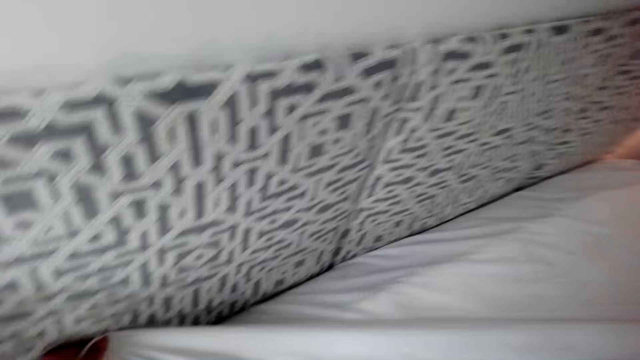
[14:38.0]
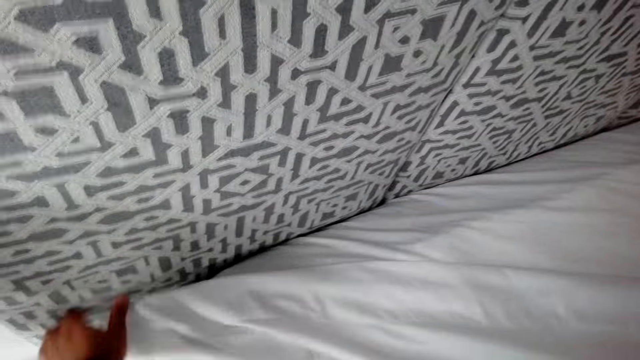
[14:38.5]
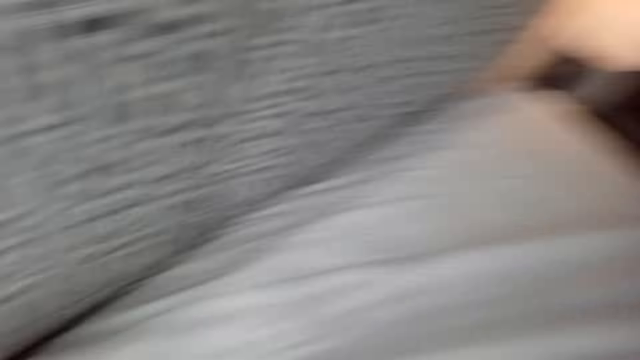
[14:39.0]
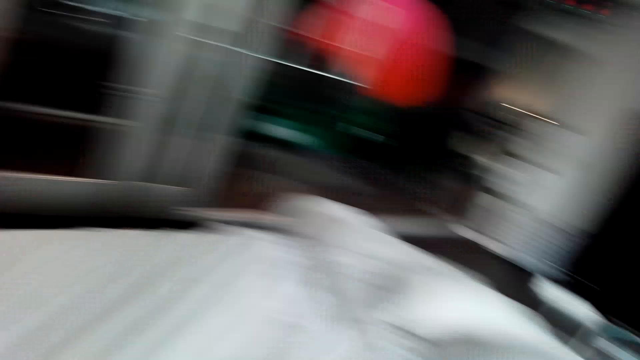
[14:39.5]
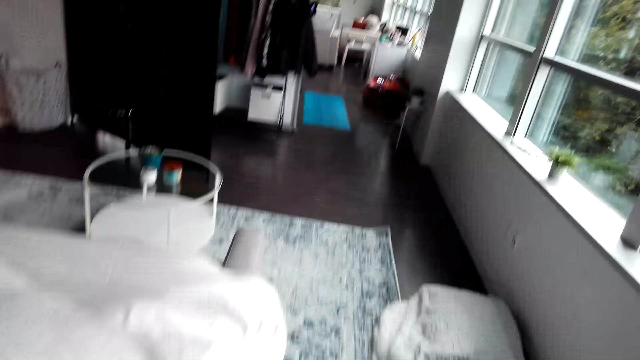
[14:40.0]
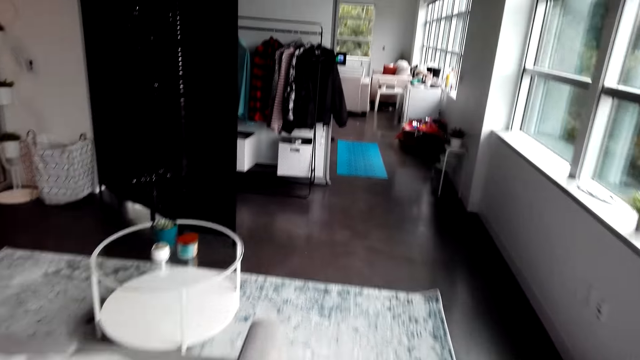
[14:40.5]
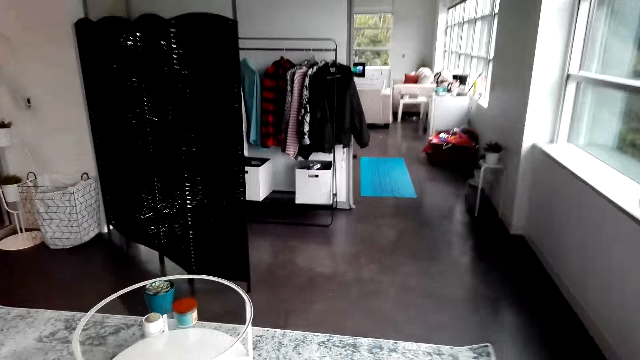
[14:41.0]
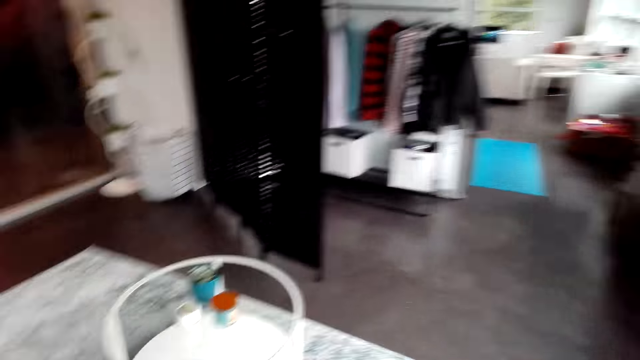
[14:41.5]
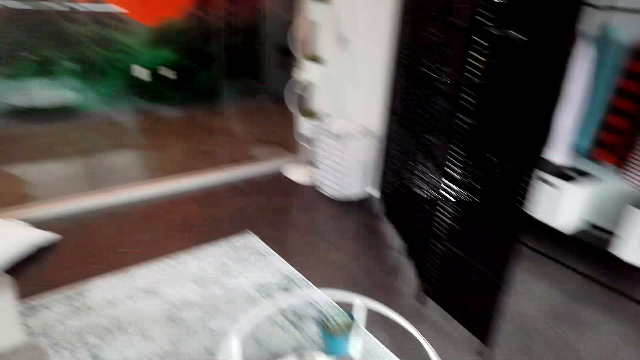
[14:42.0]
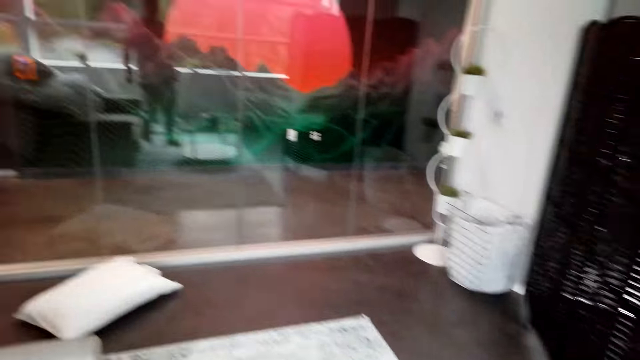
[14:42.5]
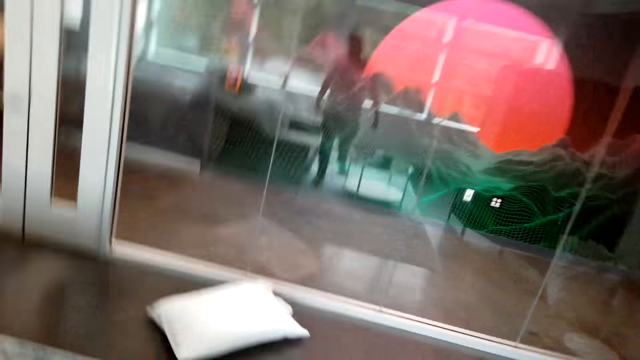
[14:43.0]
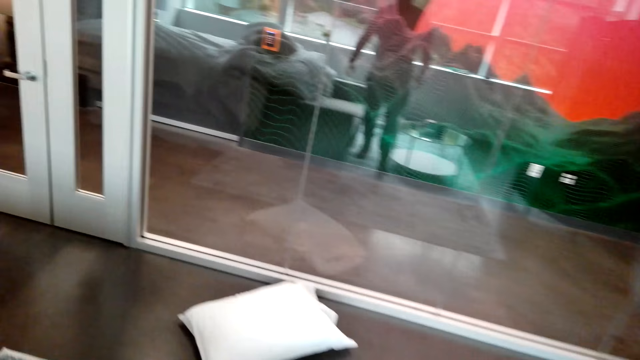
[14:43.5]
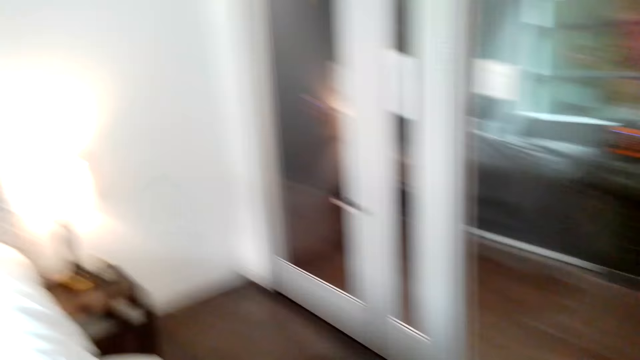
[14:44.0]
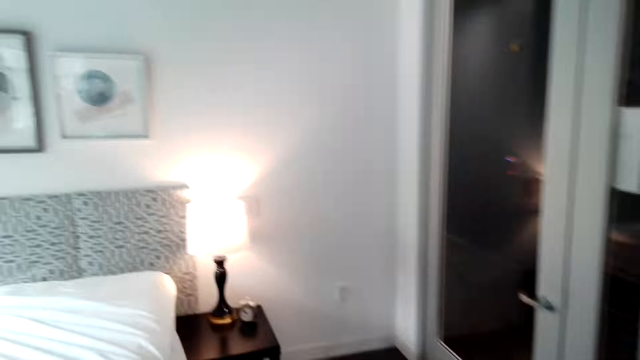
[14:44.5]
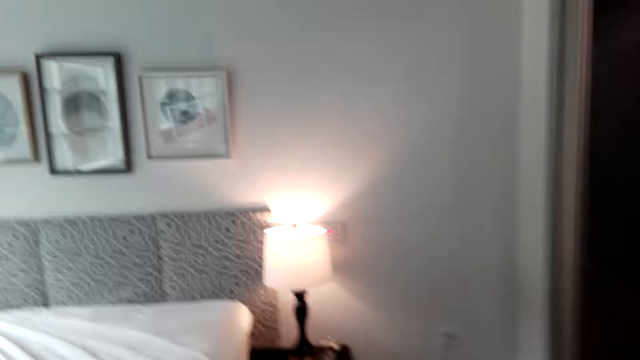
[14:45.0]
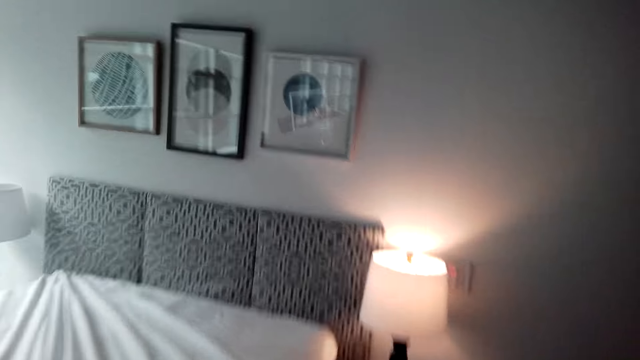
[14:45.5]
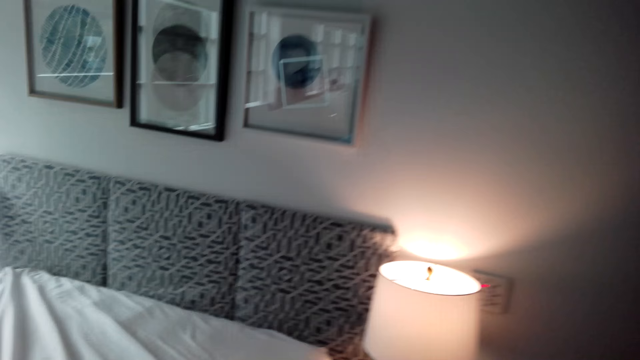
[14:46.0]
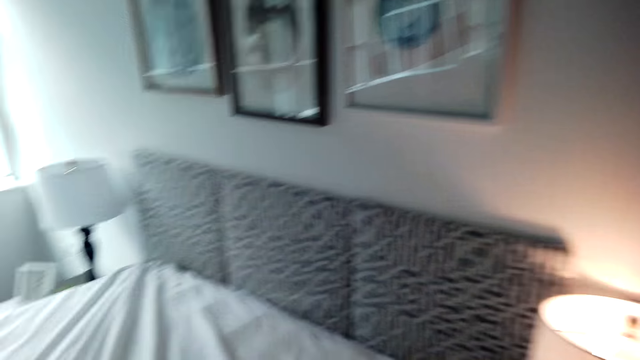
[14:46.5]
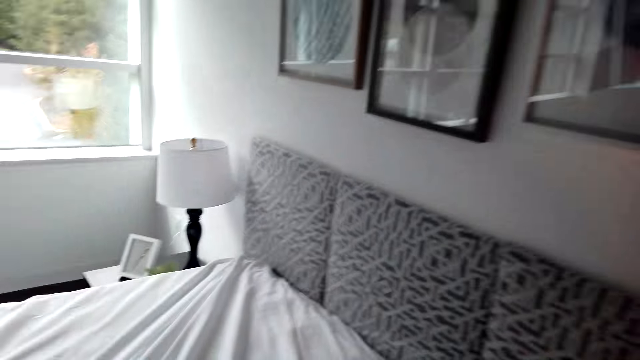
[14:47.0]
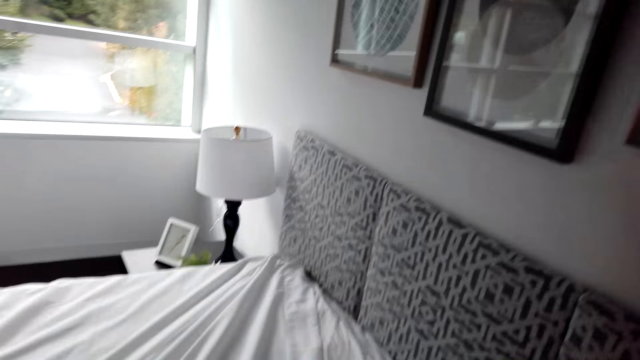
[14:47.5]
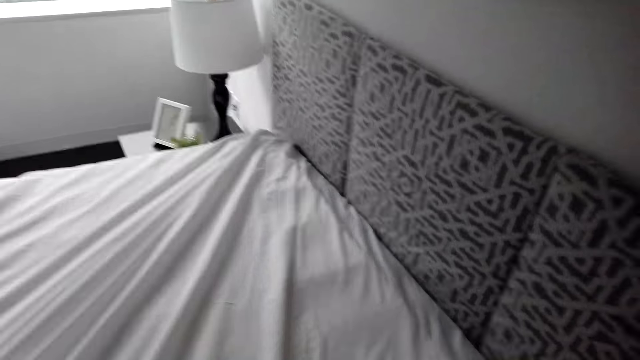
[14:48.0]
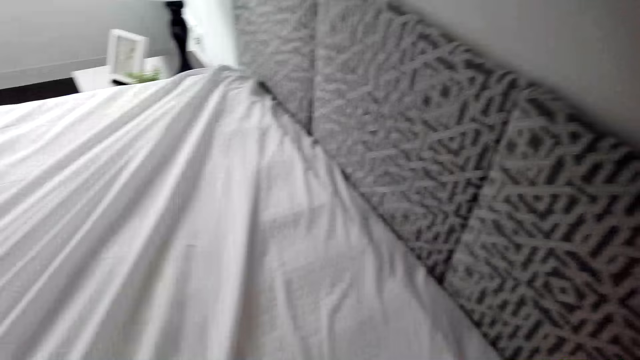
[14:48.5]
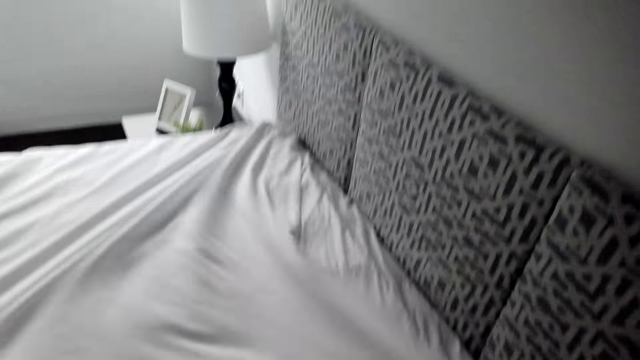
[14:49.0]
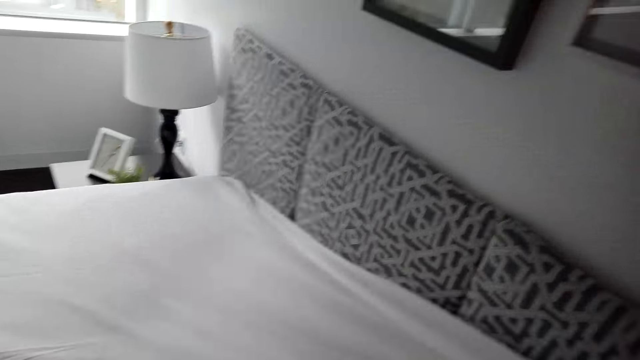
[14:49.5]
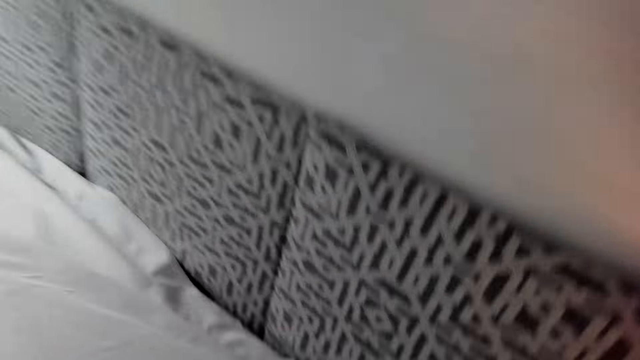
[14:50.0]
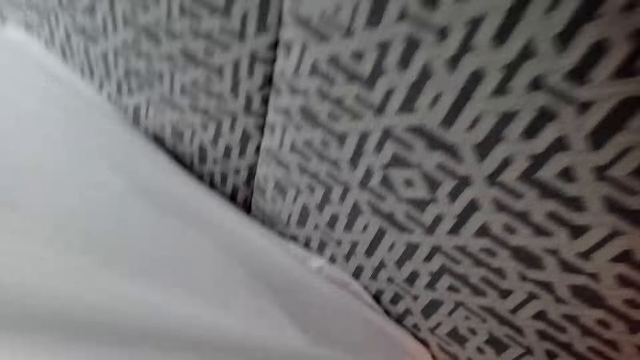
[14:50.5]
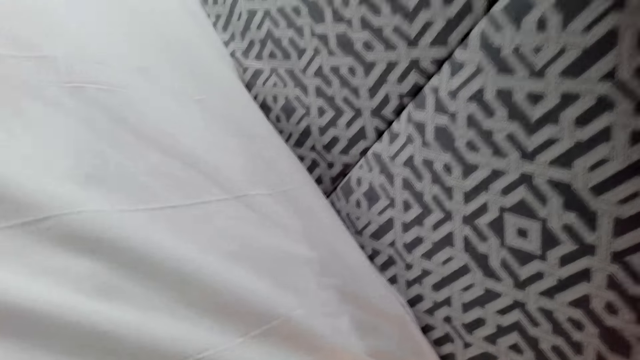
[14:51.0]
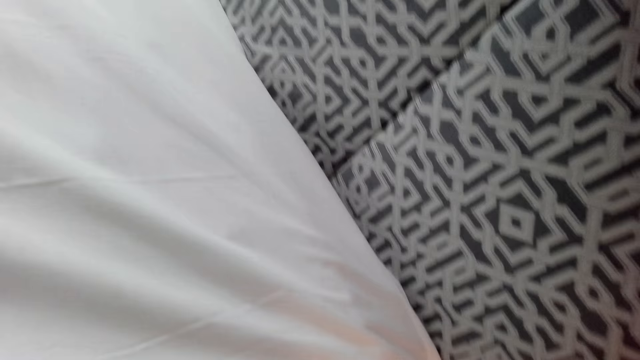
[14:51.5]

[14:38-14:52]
The camera wearer straightens the bedsheet. They move in the room. They spread the bed.

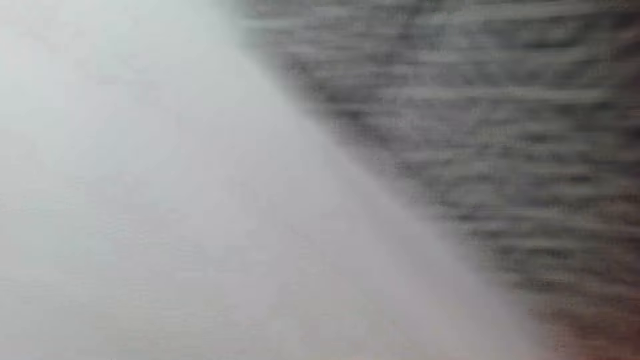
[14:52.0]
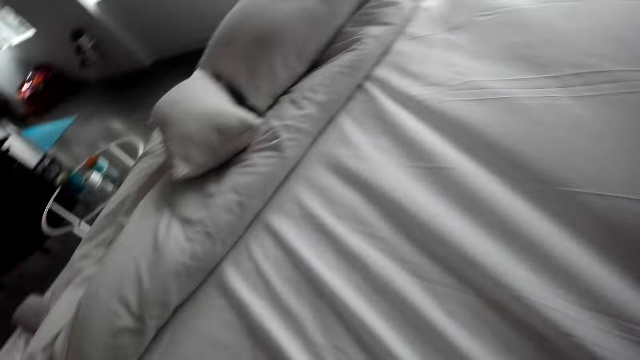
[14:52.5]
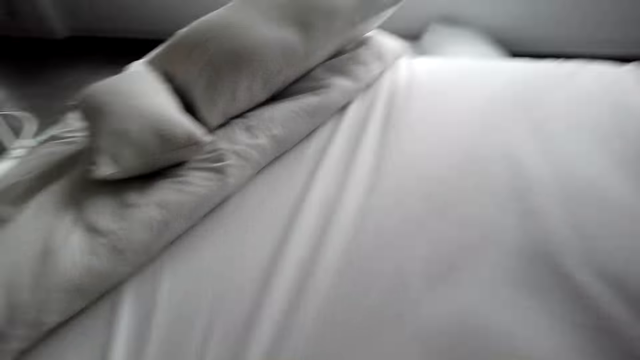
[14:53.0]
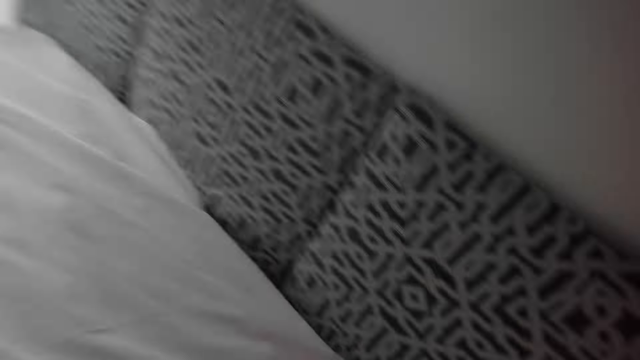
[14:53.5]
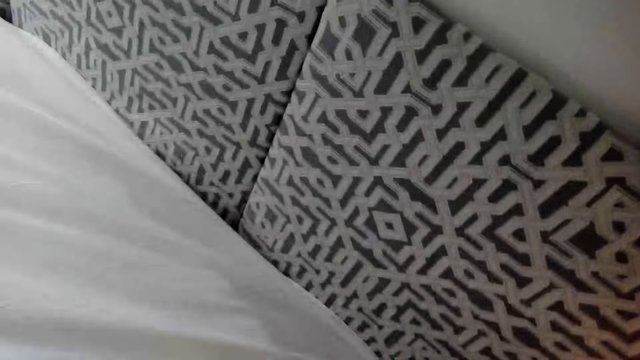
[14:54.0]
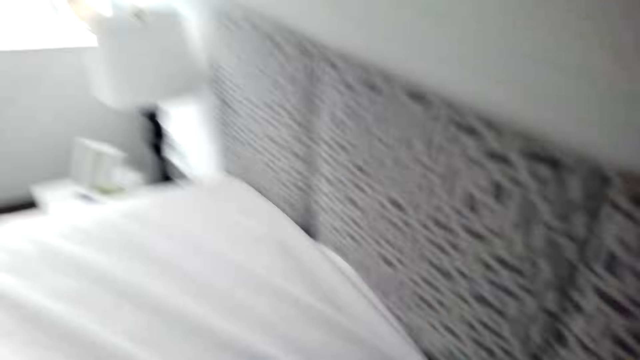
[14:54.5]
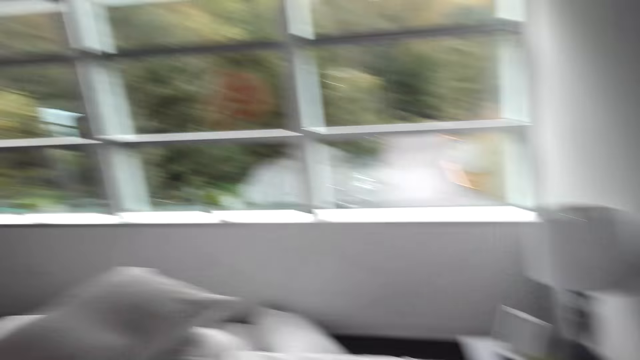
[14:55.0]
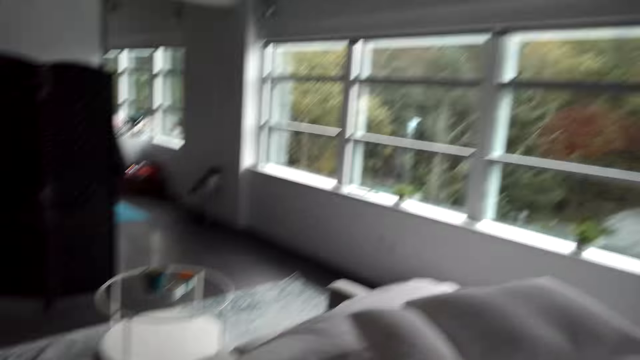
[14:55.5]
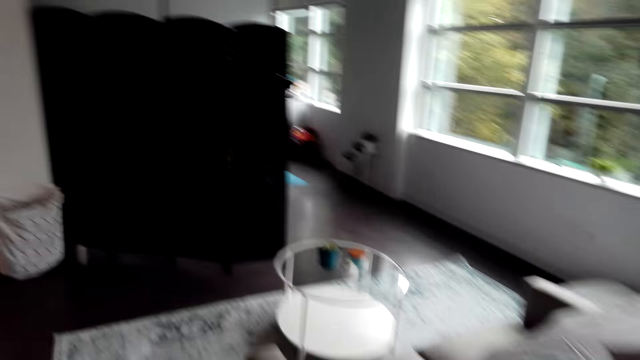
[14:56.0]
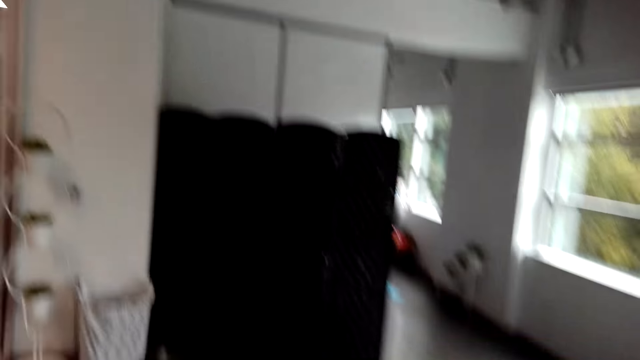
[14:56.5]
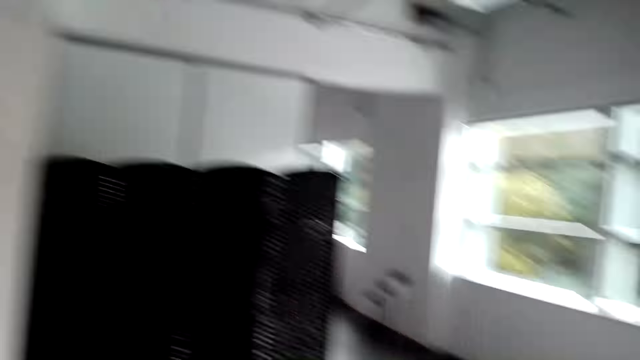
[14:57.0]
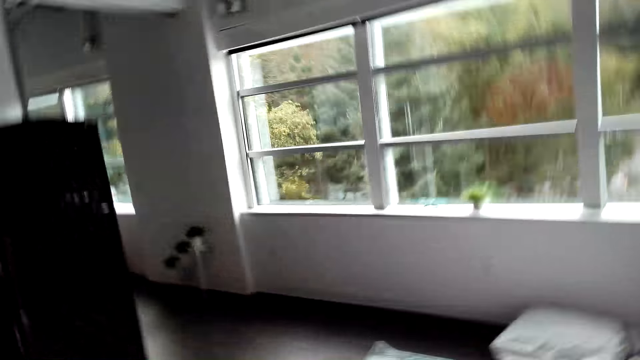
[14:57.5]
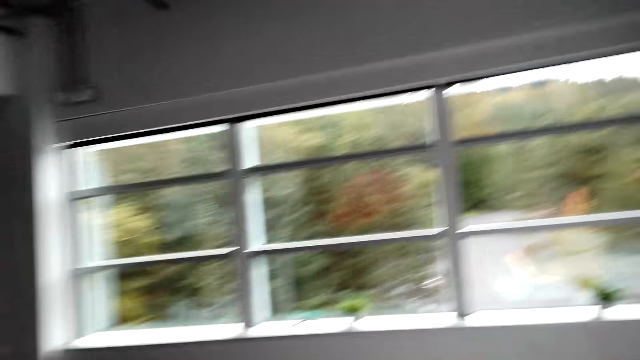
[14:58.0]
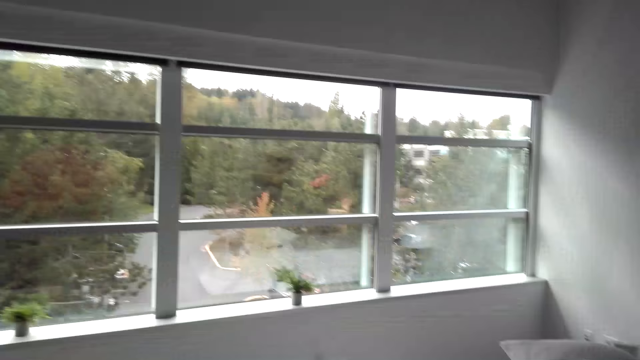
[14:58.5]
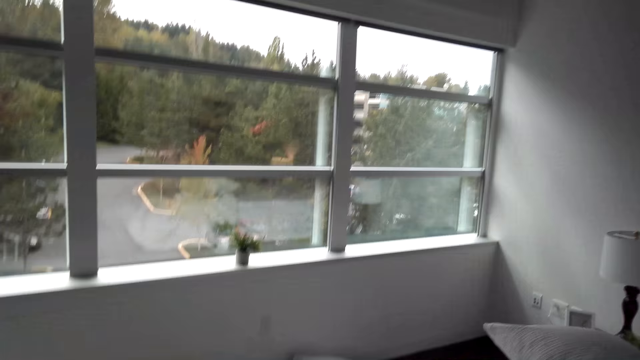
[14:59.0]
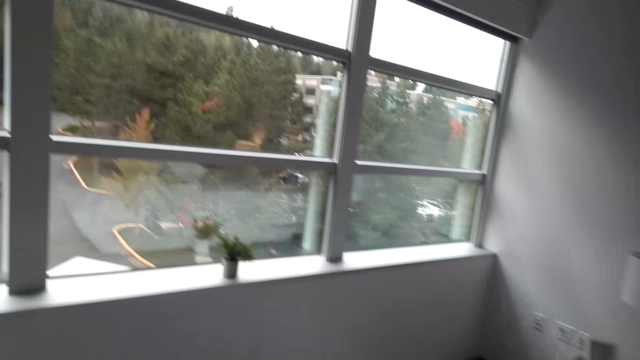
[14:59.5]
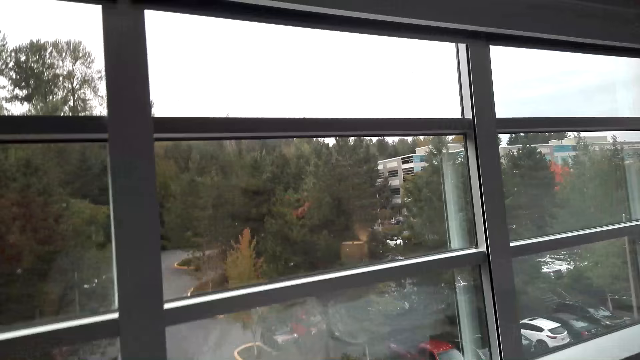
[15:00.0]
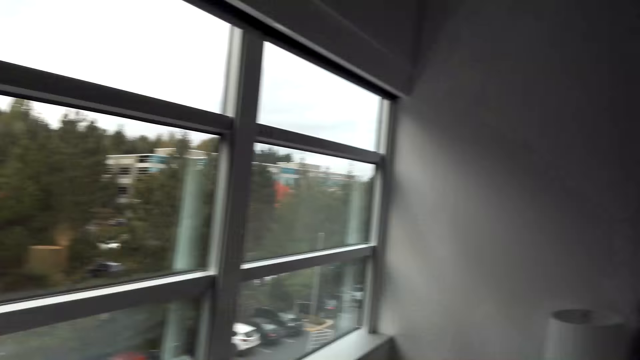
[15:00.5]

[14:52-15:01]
The camera wearer moves in the room.
